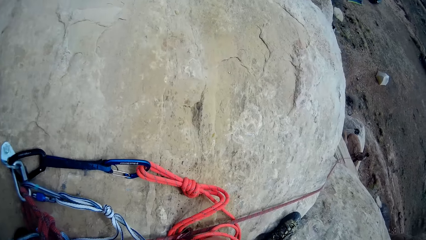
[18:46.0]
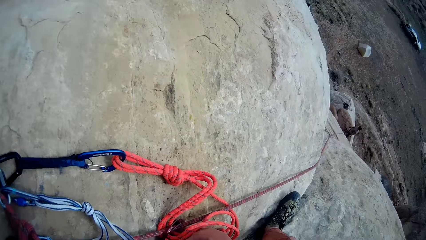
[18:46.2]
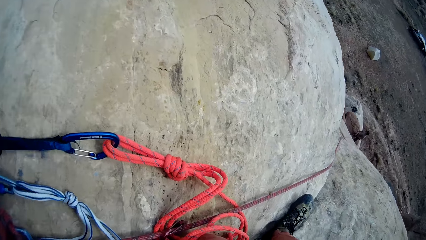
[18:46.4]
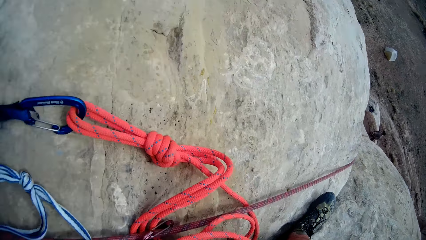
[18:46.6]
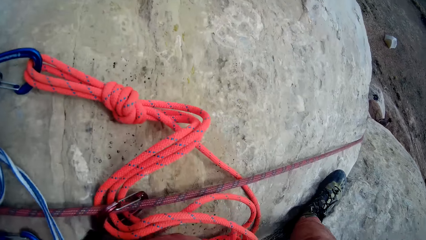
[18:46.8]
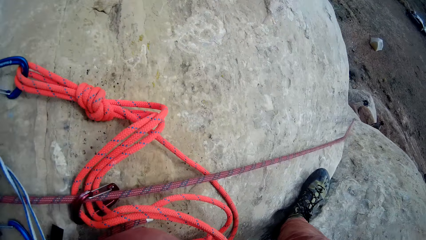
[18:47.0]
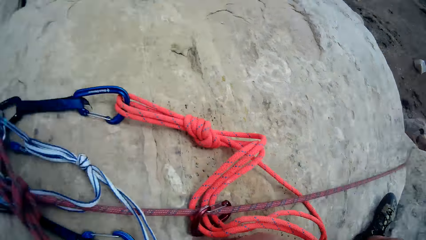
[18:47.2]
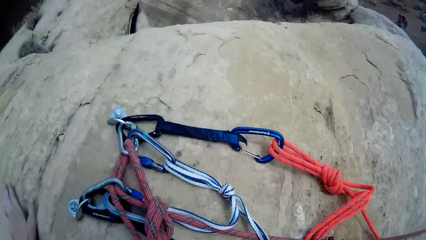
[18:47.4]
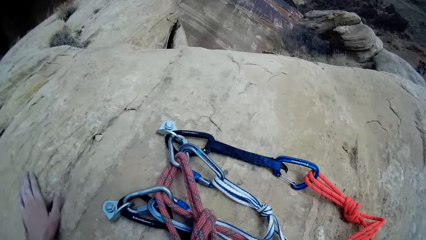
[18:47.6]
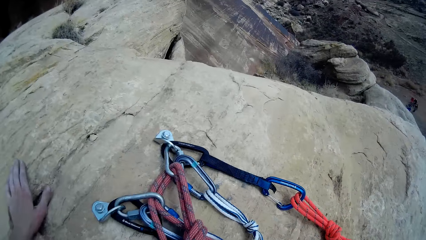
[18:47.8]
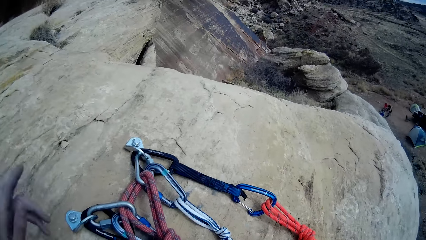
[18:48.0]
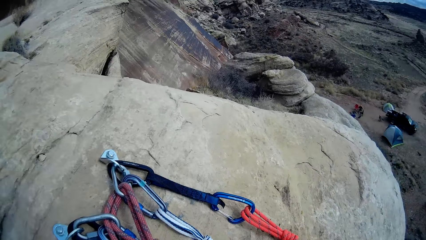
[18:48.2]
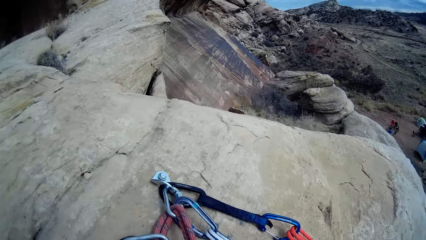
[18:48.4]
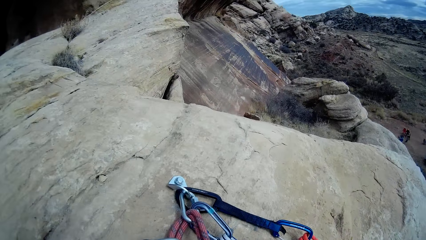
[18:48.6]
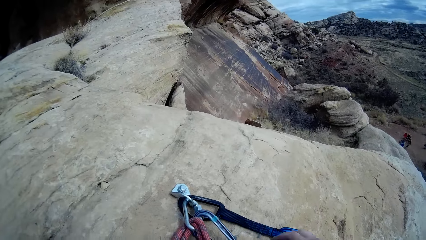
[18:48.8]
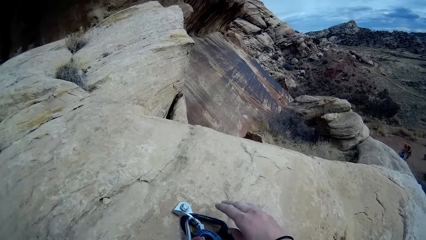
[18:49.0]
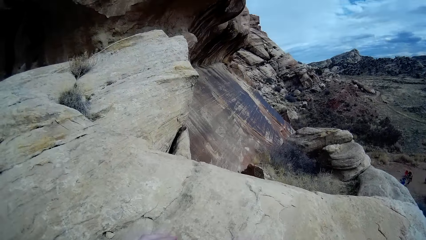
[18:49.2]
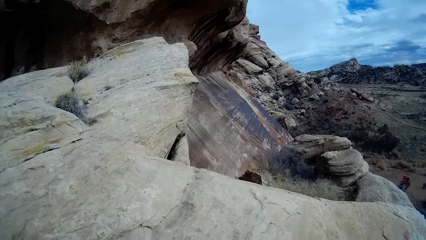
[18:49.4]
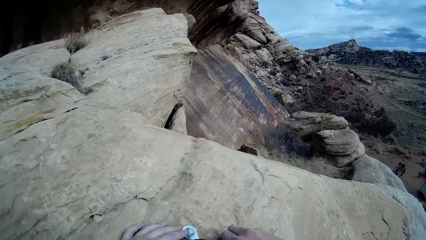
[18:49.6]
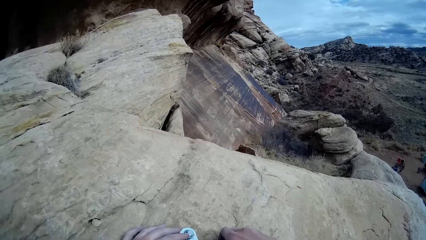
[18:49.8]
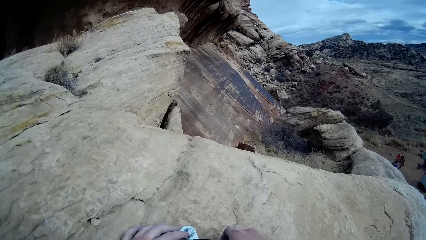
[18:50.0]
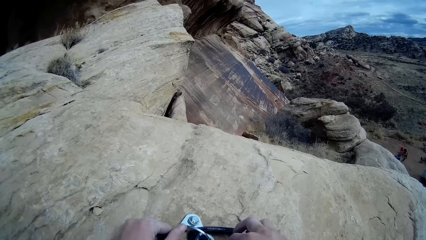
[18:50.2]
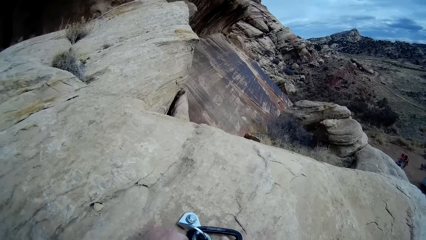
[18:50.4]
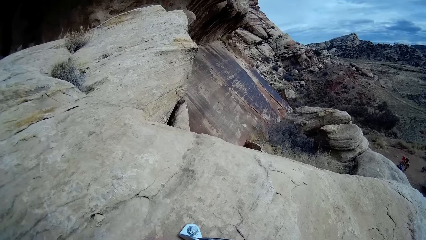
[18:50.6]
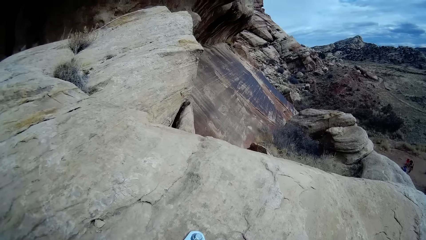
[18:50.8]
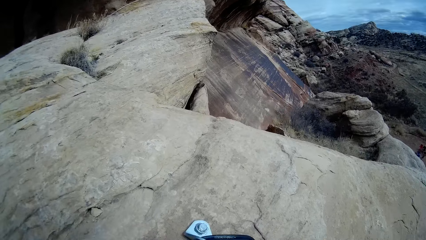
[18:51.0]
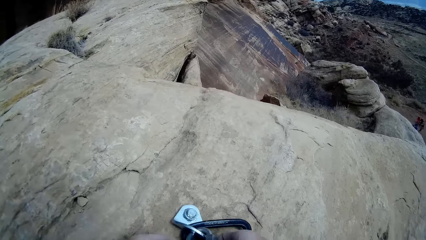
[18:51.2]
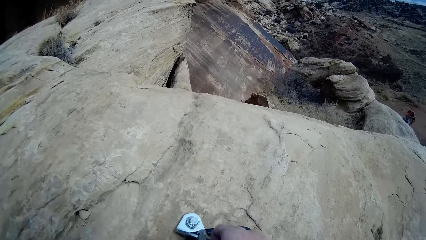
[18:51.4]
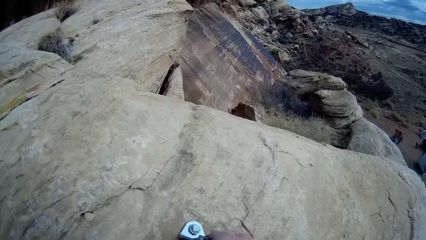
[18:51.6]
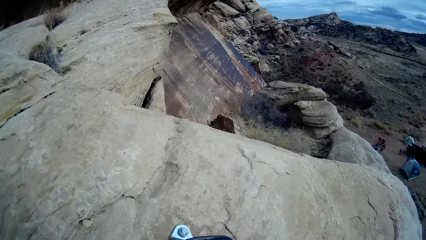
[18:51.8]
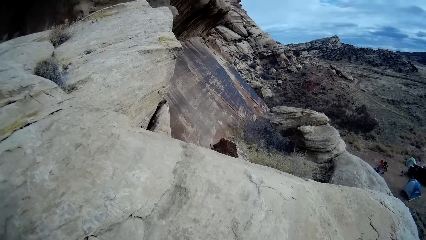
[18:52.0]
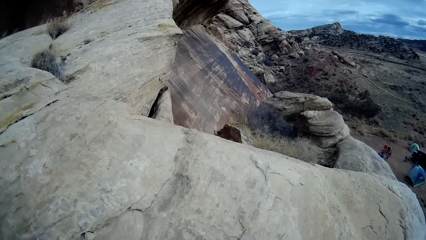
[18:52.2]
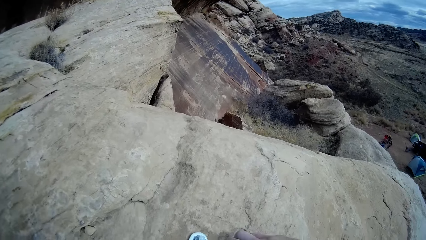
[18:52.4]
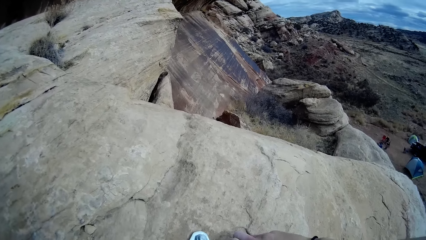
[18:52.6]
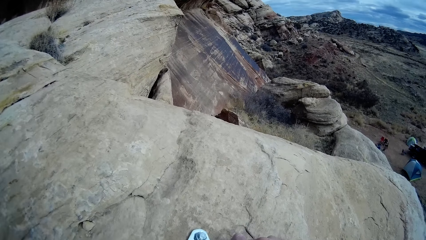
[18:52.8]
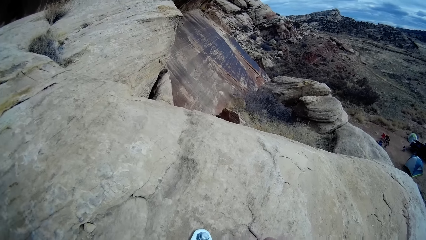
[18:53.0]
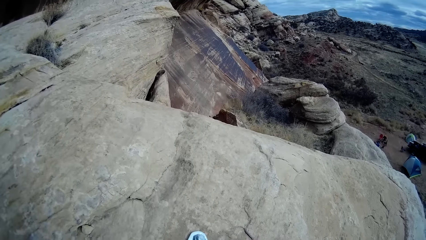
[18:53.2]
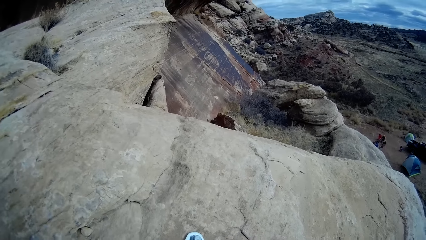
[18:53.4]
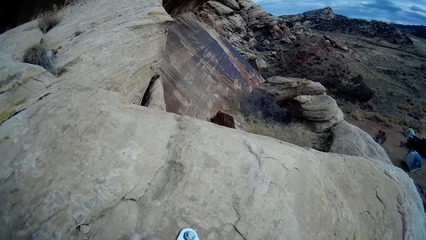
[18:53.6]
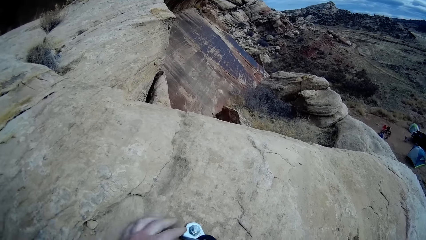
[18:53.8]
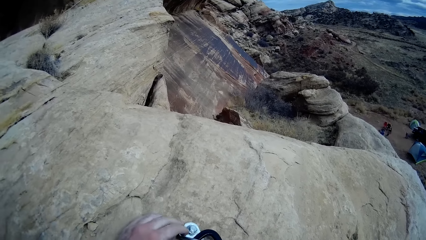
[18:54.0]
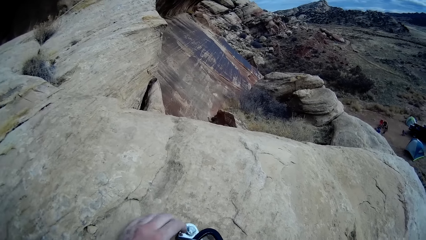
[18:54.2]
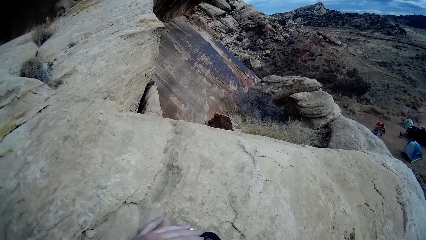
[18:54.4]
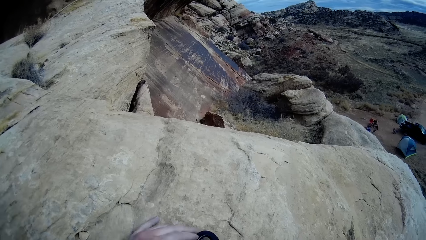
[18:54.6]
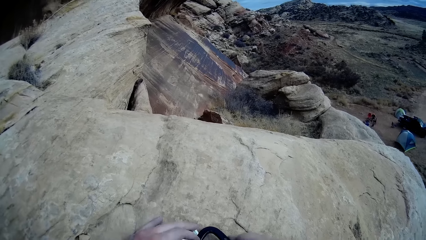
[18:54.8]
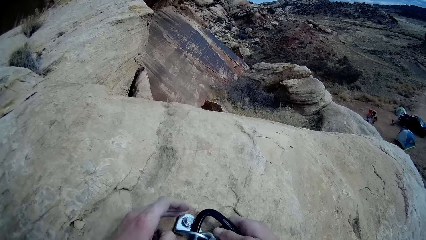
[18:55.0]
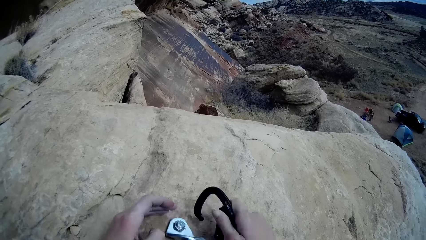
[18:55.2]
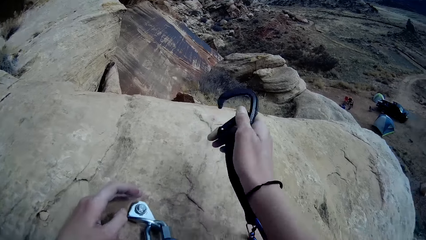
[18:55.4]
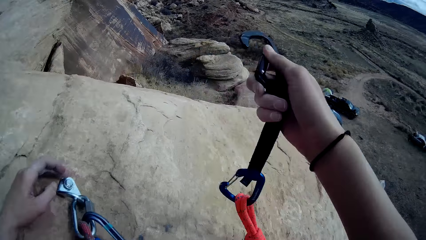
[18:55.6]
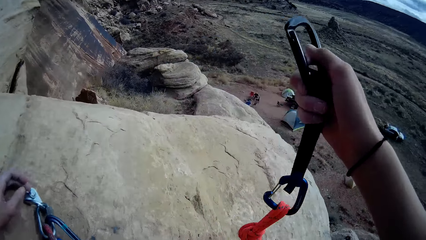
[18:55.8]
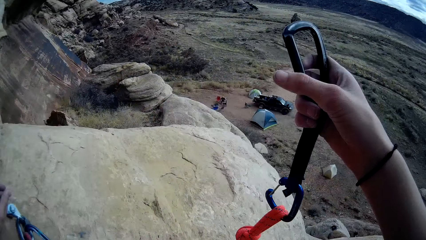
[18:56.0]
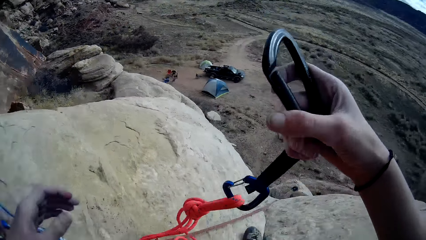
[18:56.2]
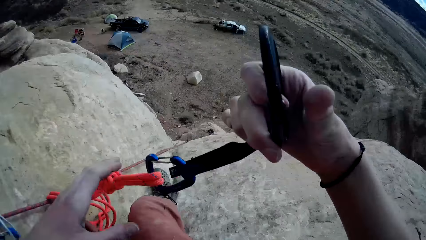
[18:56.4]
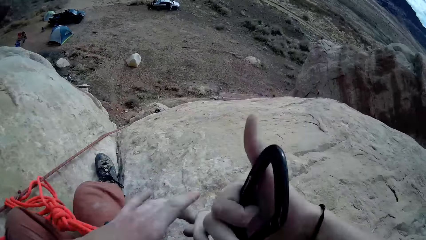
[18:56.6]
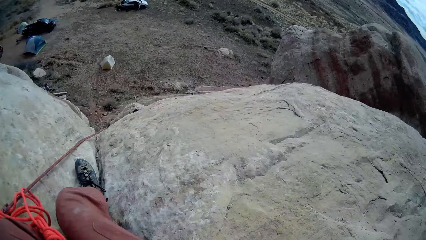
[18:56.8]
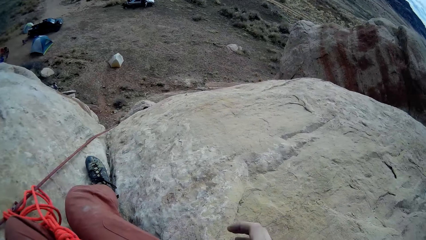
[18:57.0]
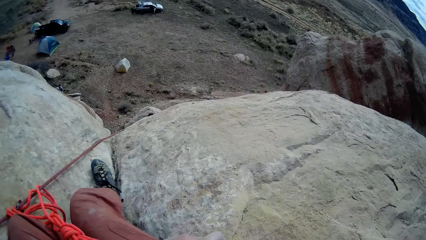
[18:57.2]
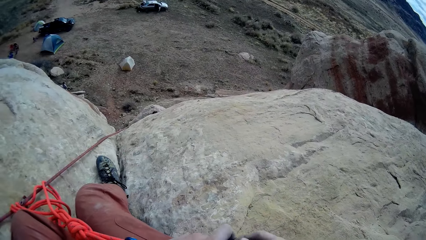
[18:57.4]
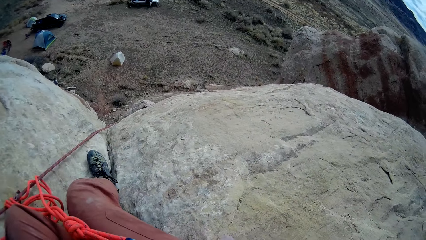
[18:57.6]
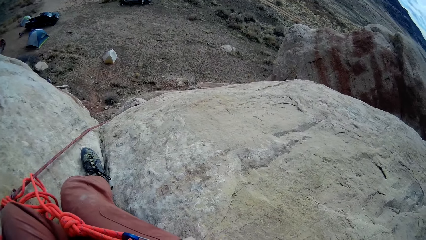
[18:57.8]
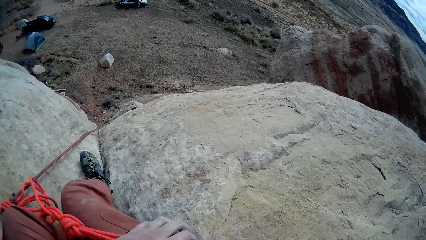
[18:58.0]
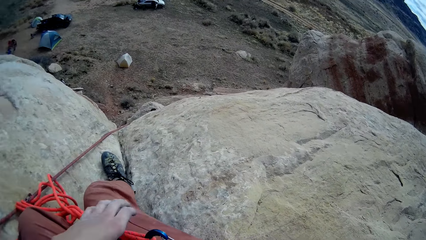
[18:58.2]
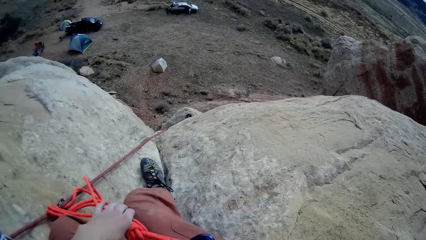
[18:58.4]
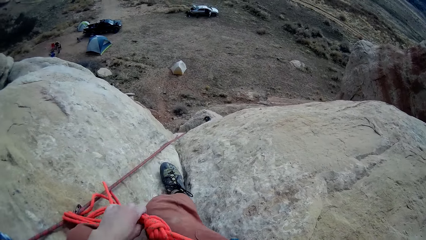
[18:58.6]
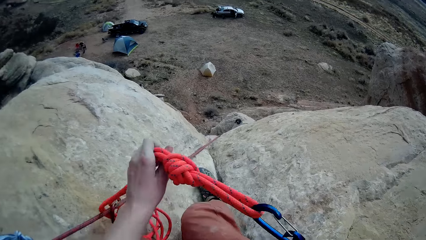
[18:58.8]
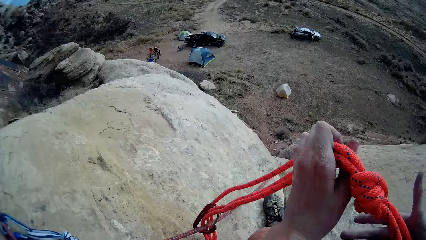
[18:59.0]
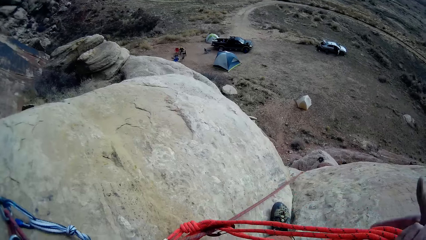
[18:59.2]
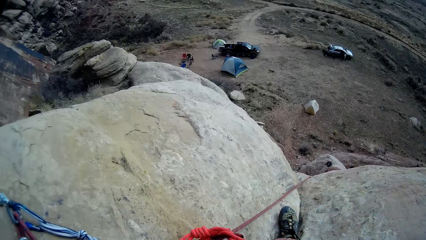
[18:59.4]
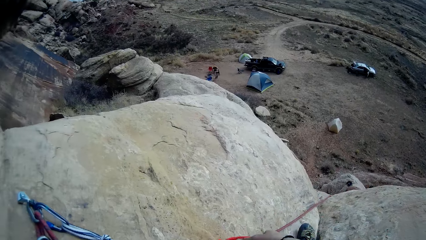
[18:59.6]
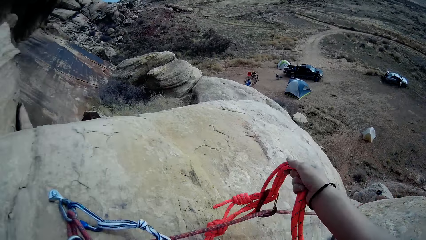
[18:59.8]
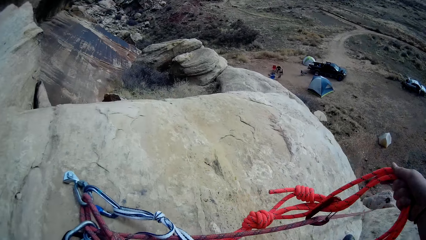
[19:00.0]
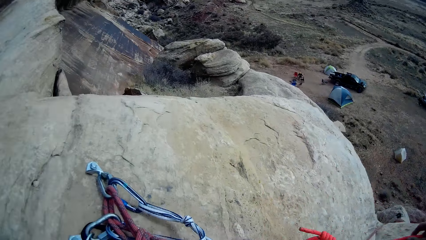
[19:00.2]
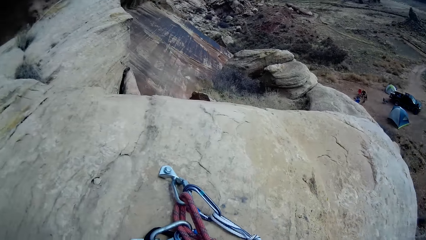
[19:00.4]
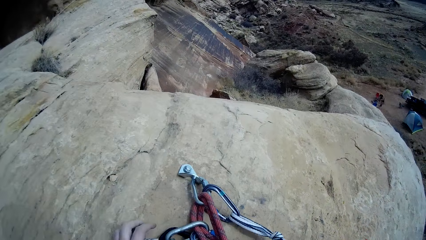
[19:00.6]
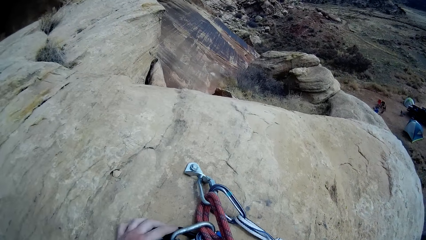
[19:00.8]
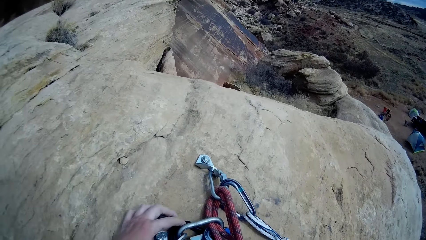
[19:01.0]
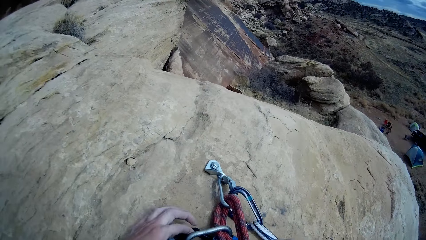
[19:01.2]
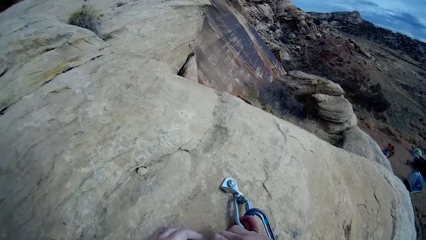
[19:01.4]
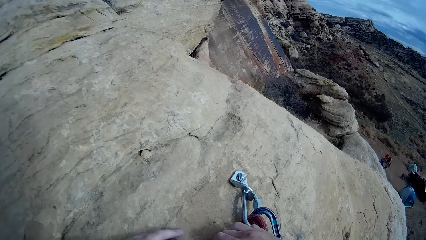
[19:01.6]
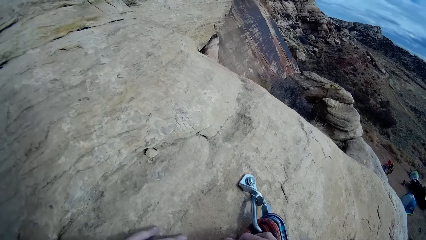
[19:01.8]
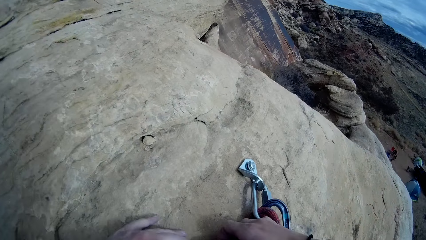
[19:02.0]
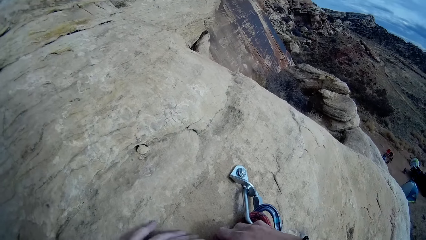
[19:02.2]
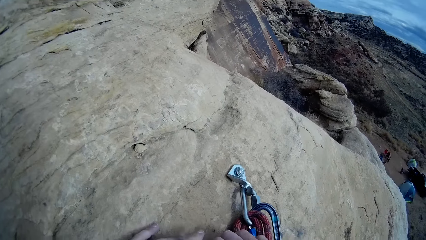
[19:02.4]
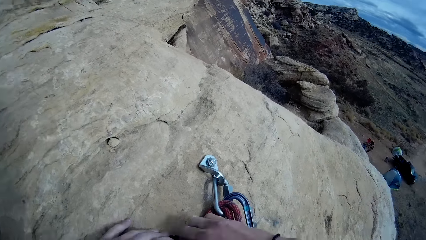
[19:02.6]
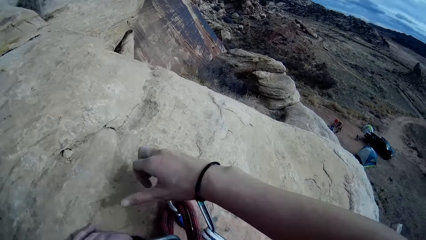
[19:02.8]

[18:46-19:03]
The camera wearer unhooks a quick draw. They move the rope.
